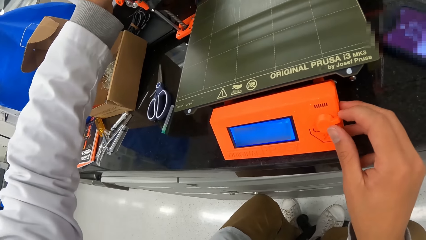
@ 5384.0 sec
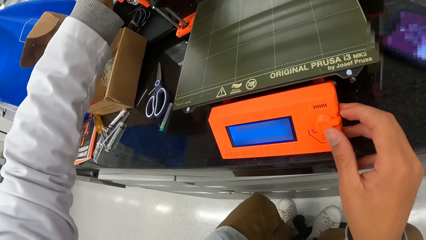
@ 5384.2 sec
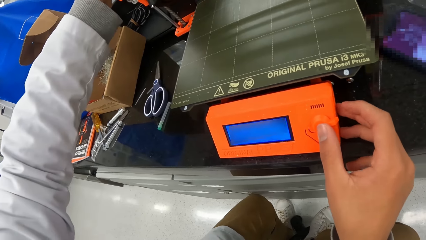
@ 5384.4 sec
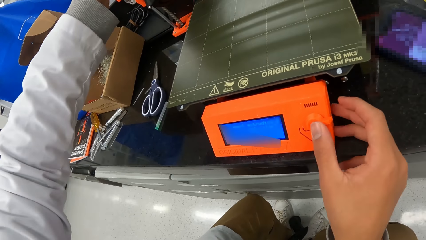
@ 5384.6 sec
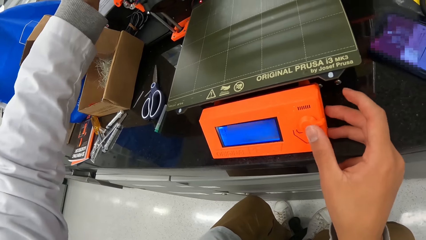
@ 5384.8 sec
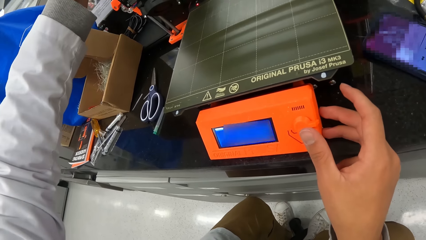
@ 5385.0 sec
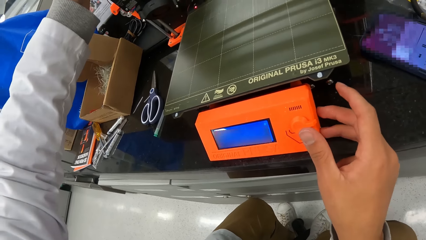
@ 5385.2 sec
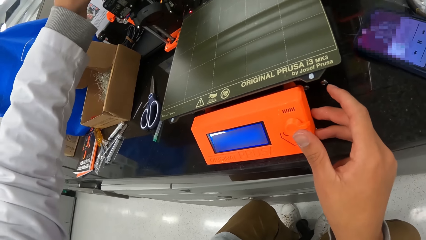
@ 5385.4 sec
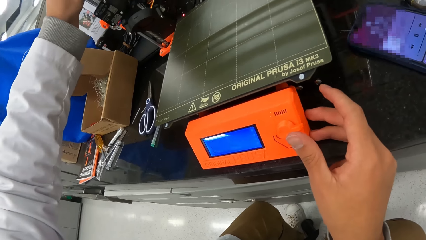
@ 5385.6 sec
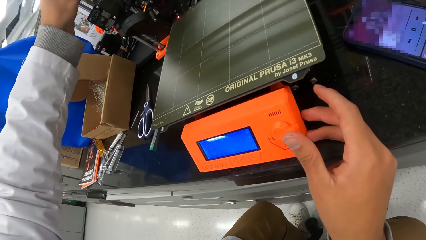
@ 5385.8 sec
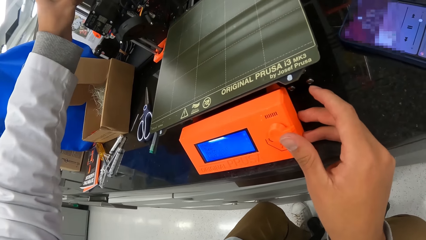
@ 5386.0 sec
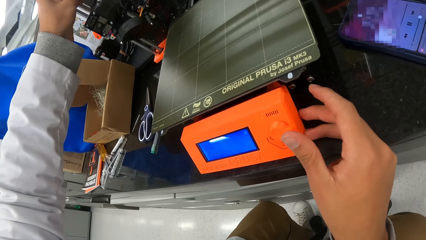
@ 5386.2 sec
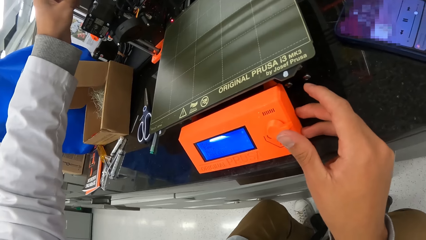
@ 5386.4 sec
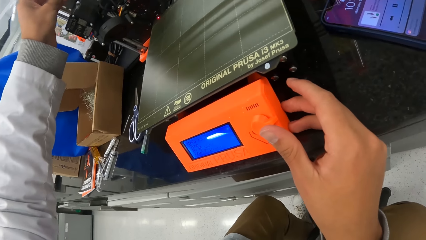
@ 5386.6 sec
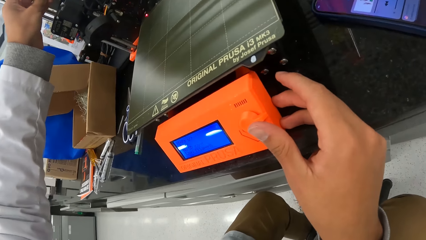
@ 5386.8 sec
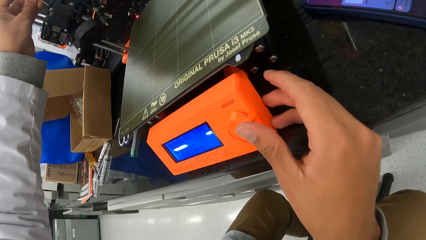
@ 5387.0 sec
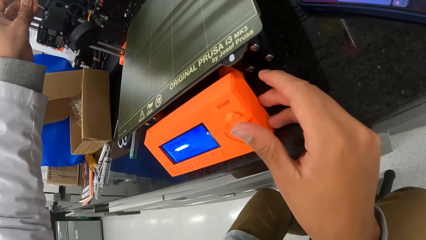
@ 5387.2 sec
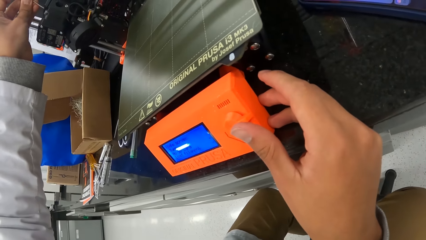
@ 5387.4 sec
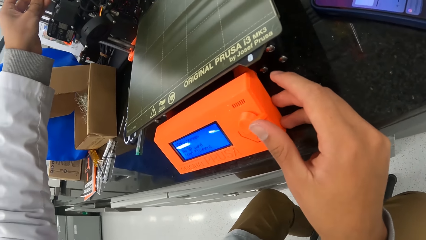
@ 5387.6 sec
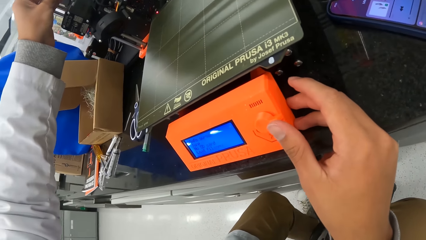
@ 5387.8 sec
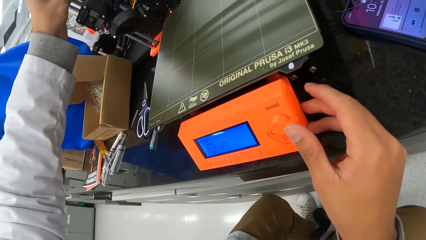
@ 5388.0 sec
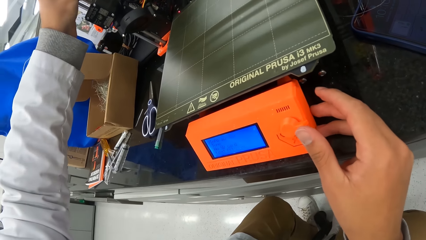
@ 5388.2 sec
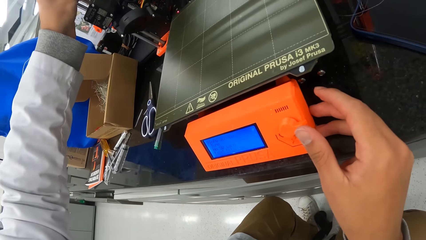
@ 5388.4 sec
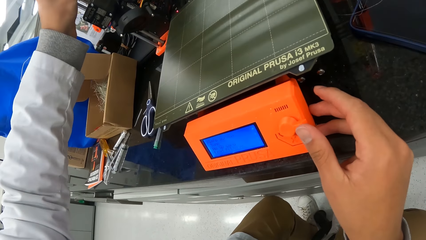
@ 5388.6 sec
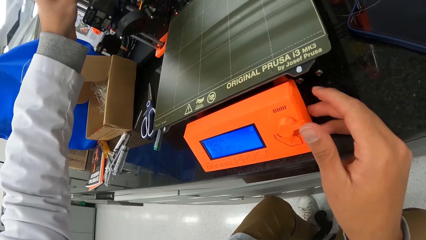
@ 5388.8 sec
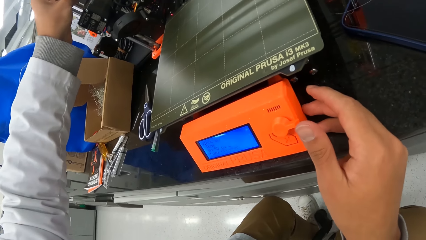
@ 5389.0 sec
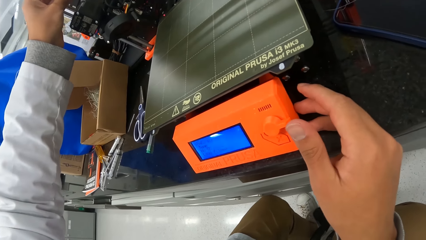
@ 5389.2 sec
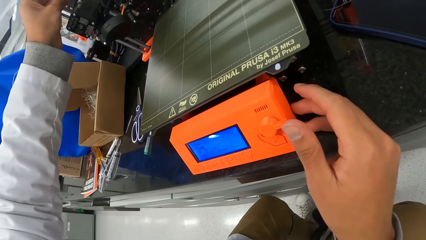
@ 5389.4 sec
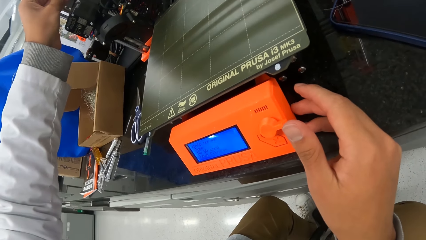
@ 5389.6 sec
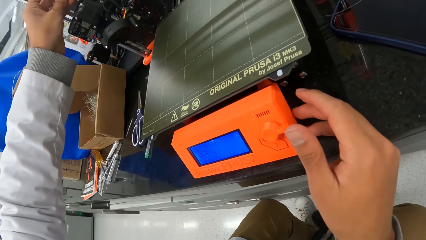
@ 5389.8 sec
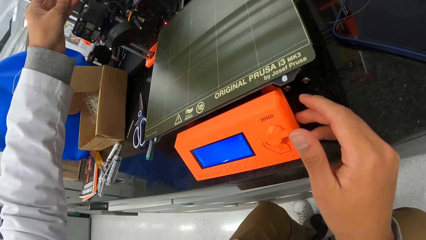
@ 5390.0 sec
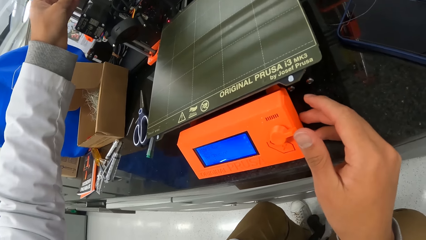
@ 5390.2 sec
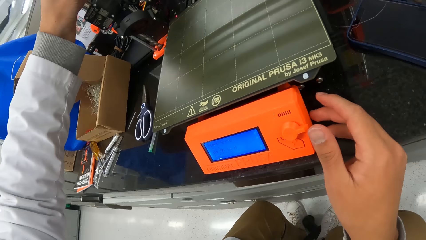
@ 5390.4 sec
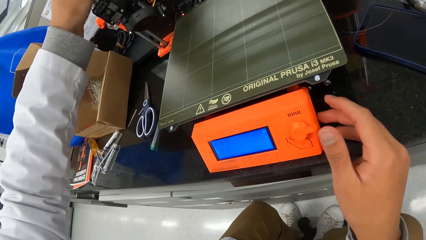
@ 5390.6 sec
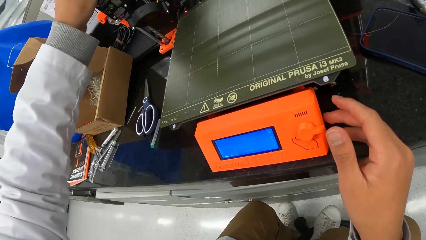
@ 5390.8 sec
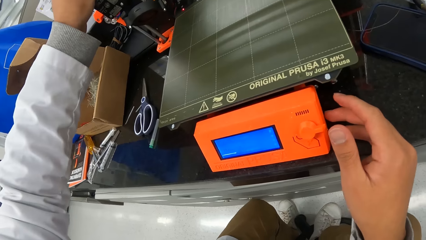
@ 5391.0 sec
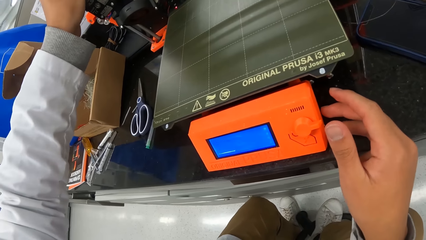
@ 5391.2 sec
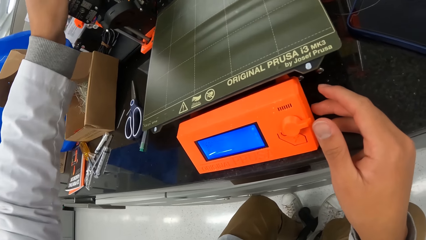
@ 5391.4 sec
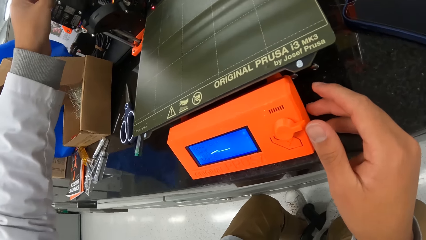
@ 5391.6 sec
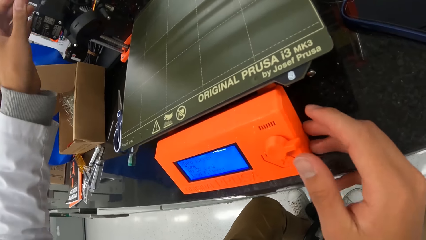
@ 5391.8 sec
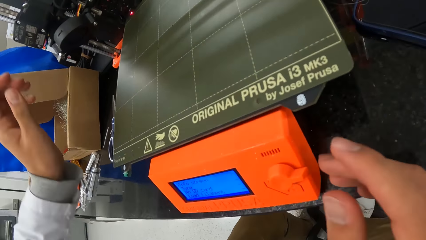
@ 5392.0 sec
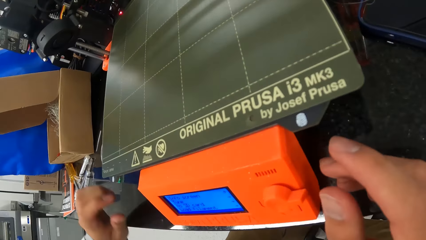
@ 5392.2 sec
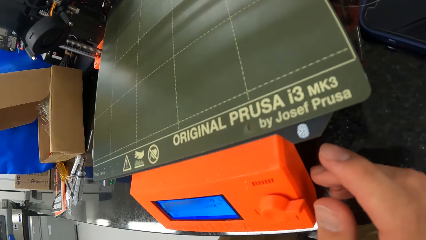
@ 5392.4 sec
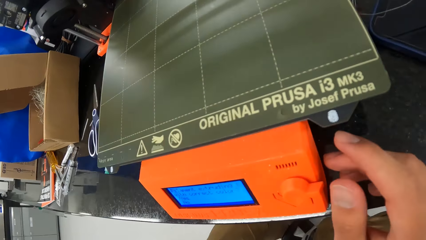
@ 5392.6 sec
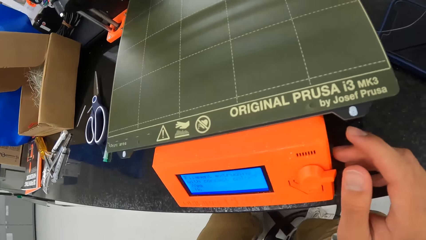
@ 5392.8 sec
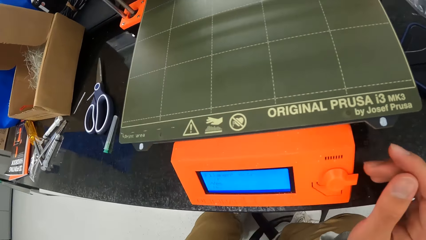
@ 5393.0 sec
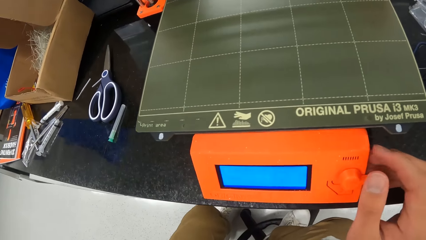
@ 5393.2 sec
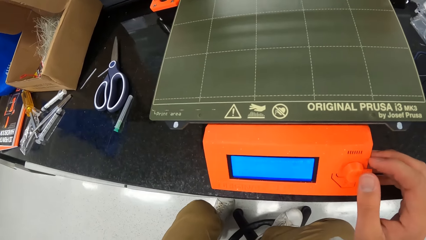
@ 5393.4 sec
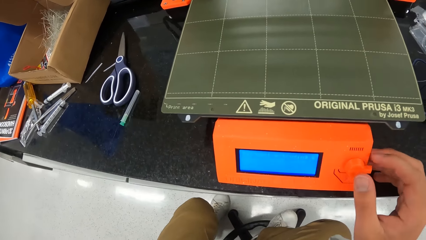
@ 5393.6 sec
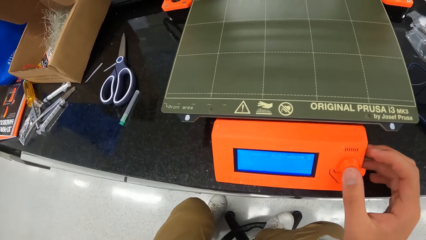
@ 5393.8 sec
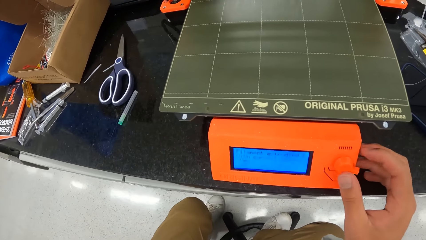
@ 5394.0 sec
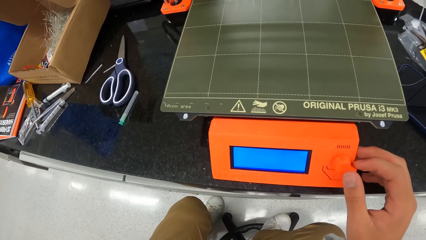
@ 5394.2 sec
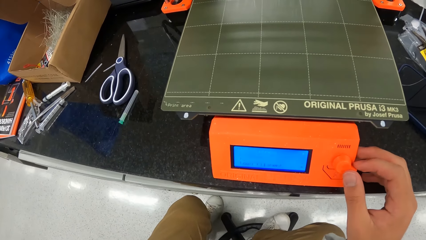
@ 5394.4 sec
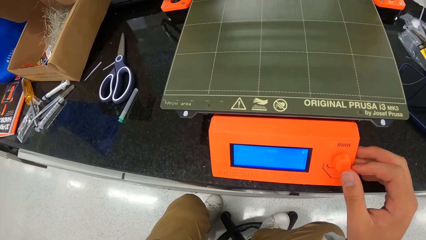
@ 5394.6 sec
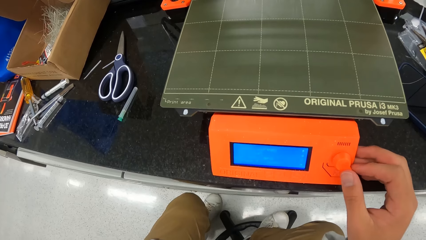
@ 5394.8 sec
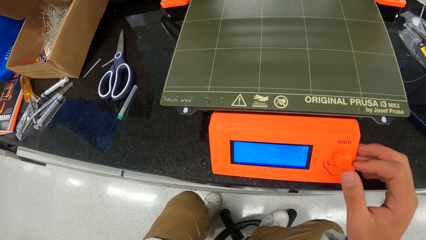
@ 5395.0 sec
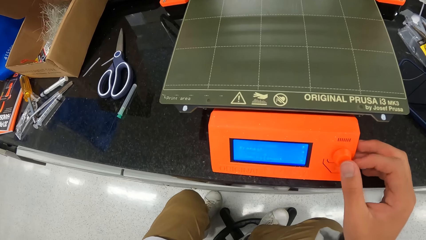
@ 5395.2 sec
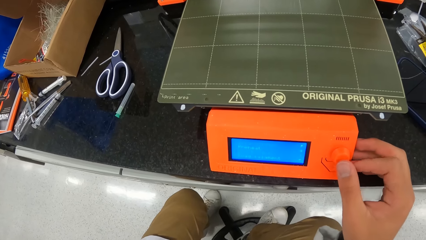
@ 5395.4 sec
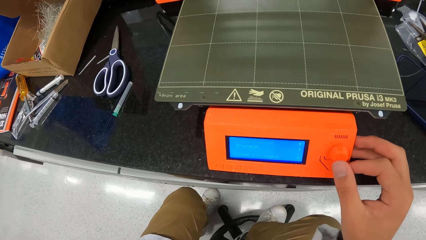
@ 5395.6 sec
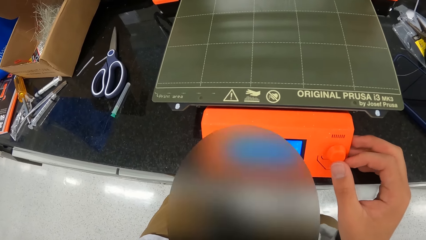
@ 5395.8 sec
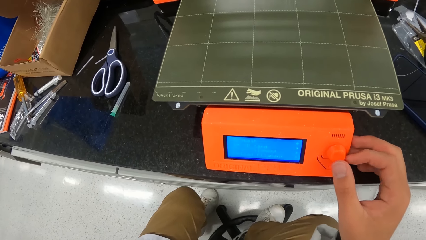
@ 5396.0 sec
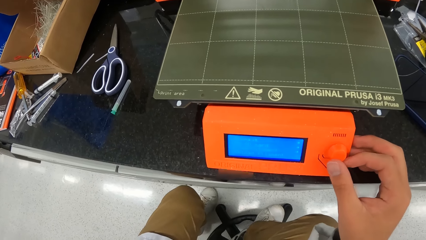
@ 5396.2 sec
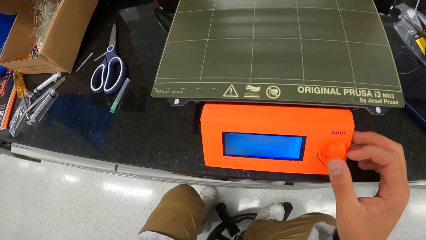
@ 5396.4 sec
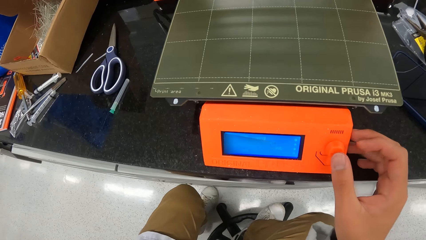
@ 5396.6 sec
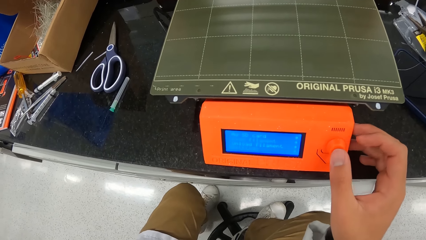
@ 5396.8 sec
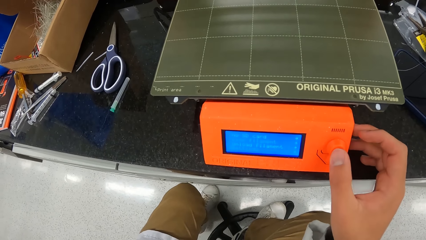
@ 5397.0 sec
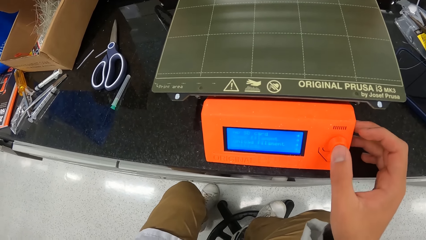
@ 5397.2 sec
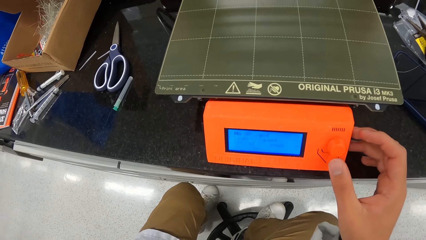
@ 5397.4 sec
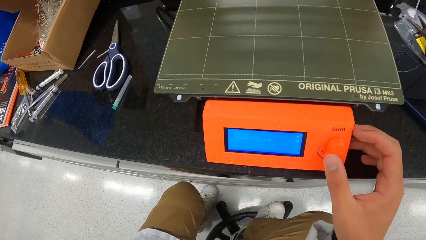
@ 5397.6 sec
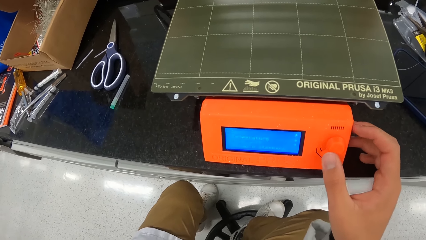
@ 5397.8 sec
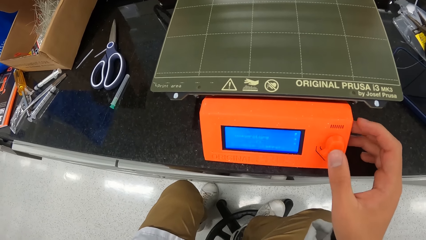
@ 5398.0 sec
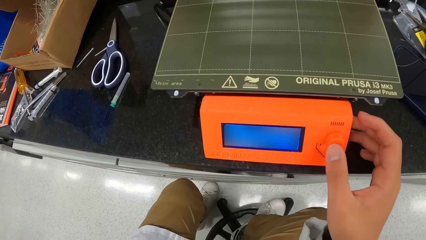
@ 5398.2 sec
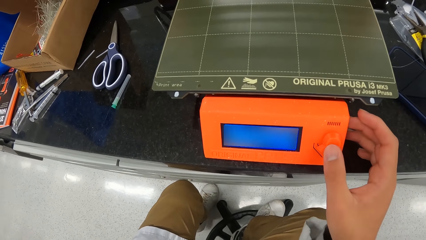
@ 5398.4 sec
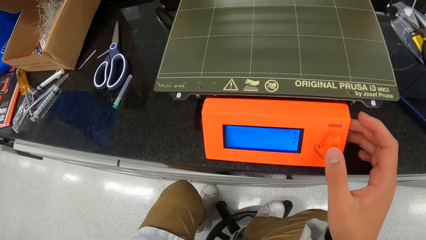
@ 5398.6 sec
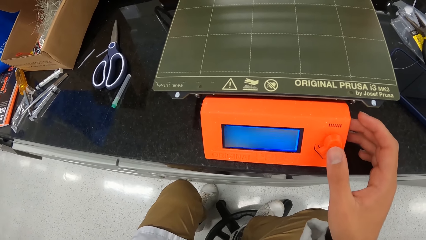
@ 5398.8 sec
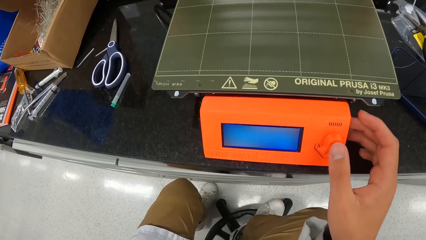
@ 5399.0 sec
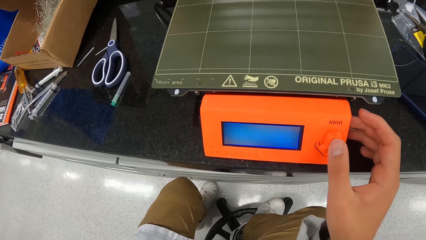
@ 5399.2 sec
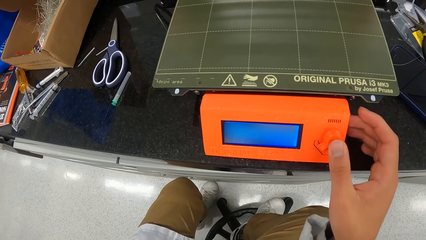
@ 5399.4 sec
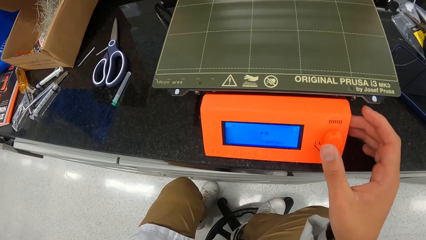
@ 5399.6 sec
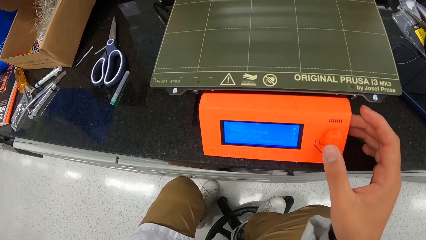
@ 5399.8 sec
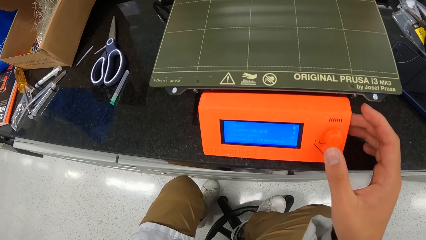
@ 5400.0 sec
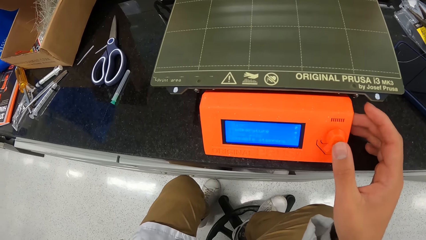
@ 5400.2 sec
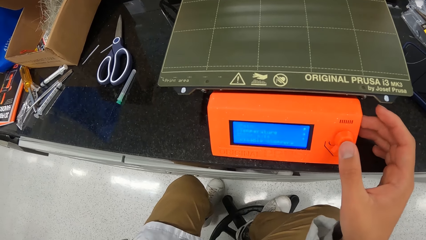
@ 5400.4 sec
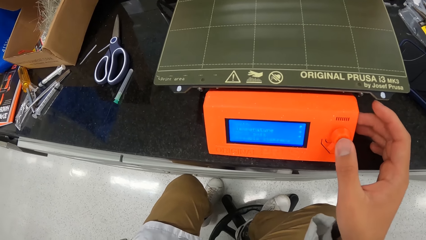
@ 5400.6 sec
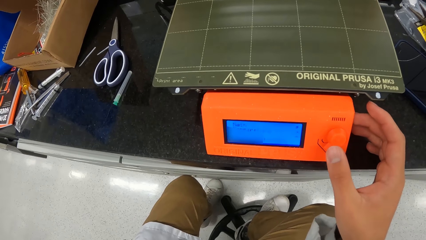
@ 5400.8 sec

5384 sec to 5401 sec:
The camera wearer rotates the knob on the 3D printer on the countertop with his right hand. He presses the knob on the 3D printer on the countertop with his right hand. He removes his right hand from the knob on the 3D printer on the countertop. He removes his left hand from the cable on the 3D printer on the countertop. He presses the button on the machine. He rotates the knob on the 3D printer on the countertop with his right hand. He presses the knob on the 3D printer on the countertop with his right hand. He rotates the knob on the 3D printer on the countertop with his right hand. He presses the knob on the 3D printer on the countertop with his right hand.
